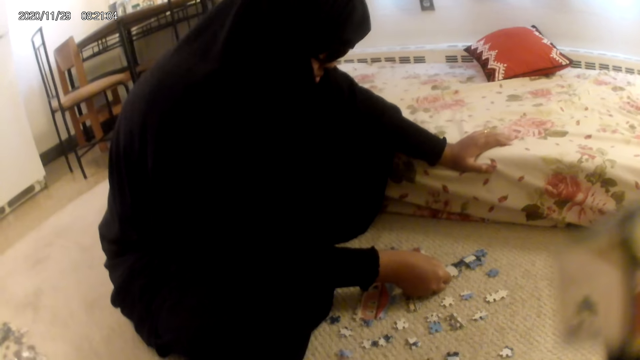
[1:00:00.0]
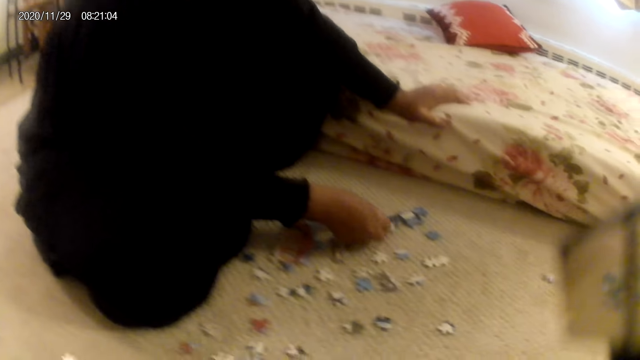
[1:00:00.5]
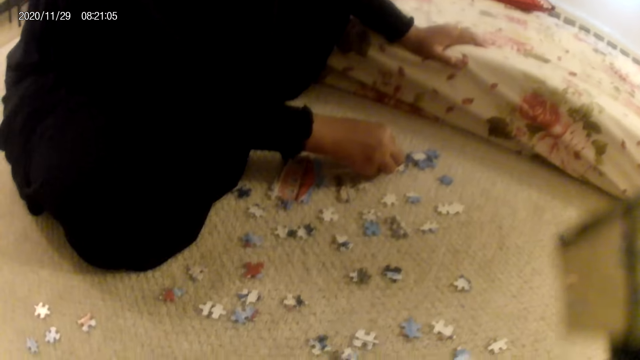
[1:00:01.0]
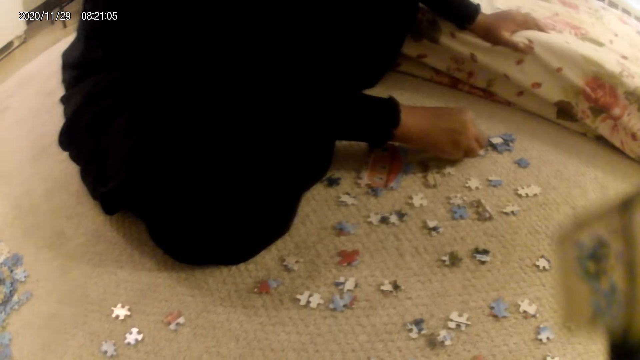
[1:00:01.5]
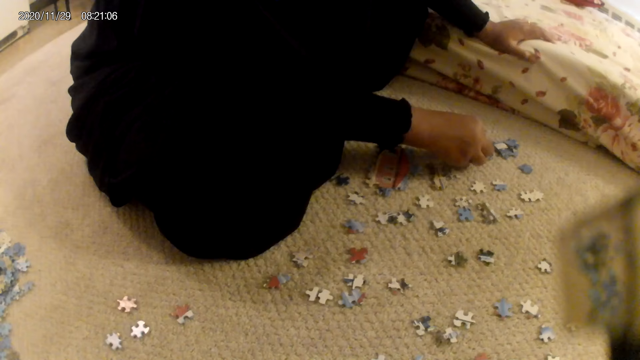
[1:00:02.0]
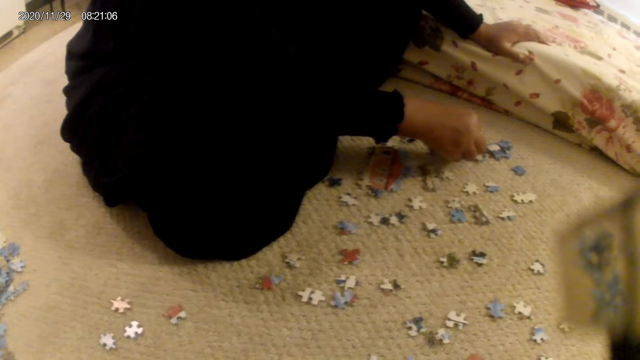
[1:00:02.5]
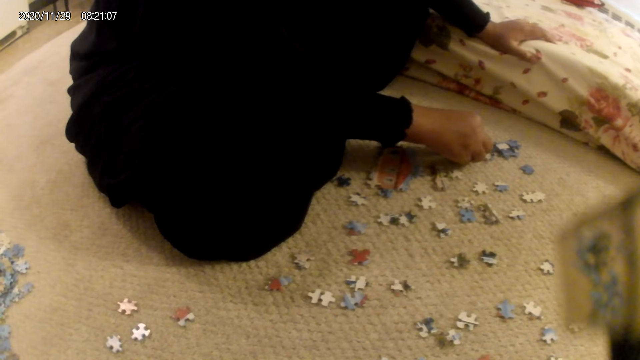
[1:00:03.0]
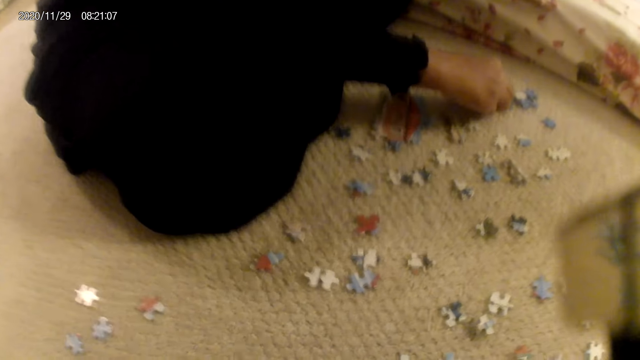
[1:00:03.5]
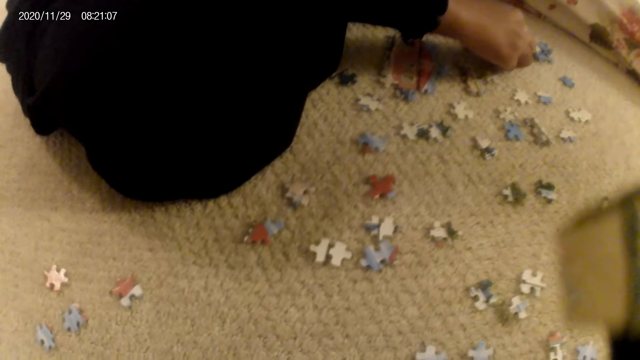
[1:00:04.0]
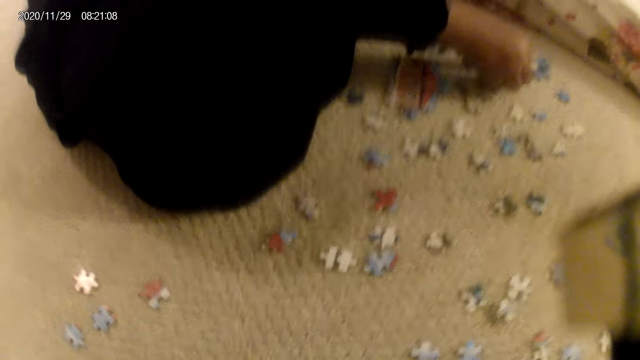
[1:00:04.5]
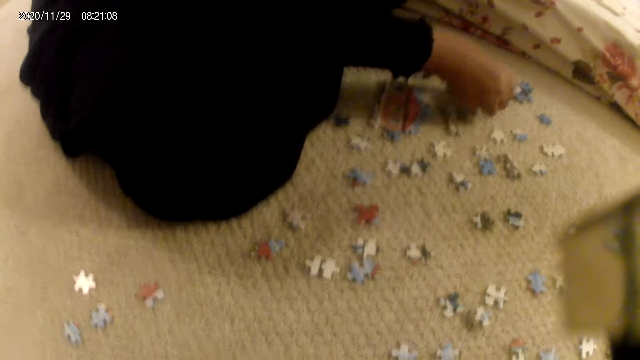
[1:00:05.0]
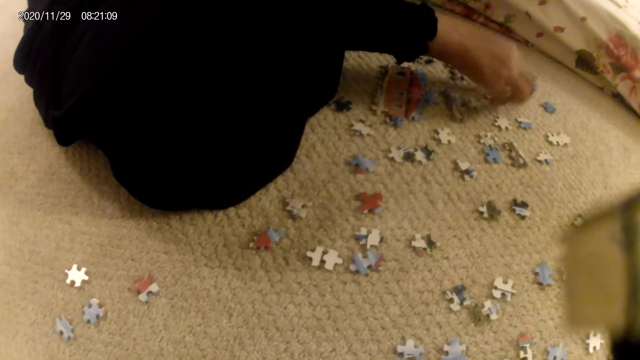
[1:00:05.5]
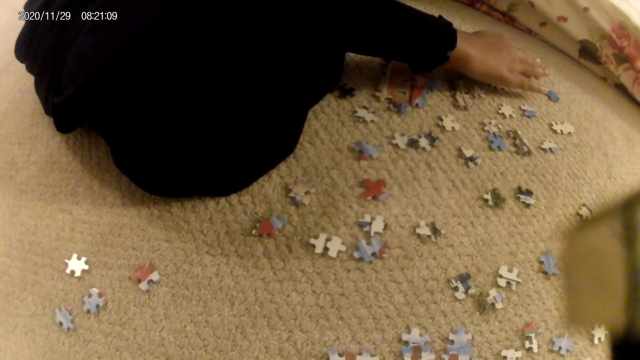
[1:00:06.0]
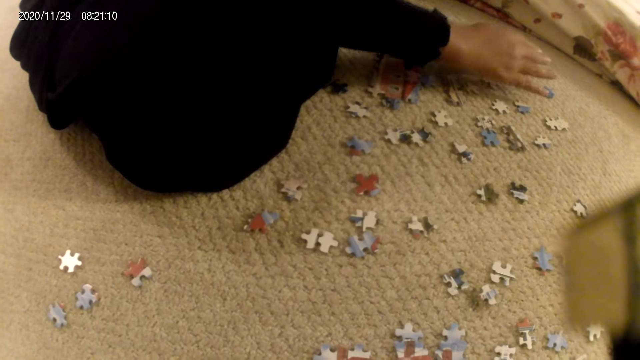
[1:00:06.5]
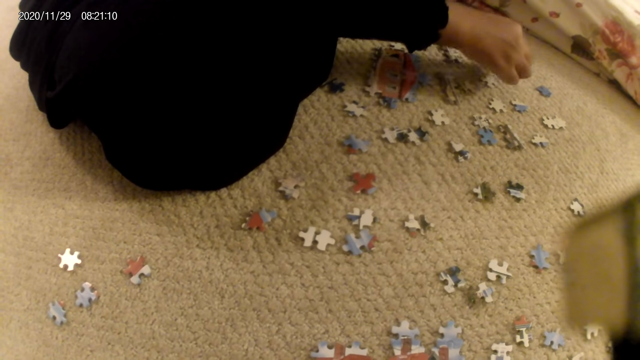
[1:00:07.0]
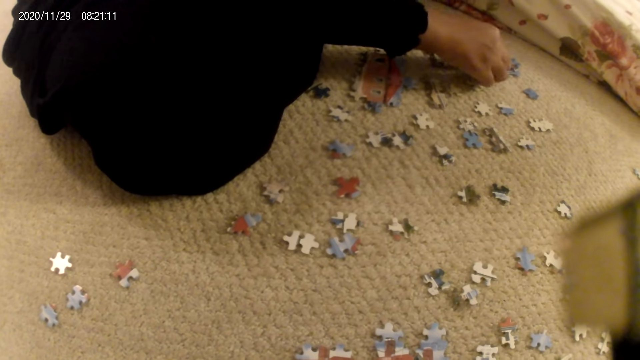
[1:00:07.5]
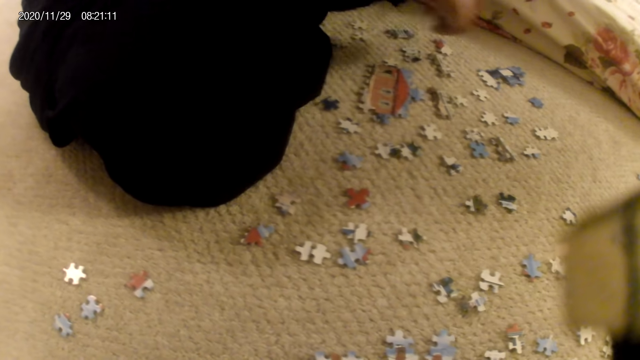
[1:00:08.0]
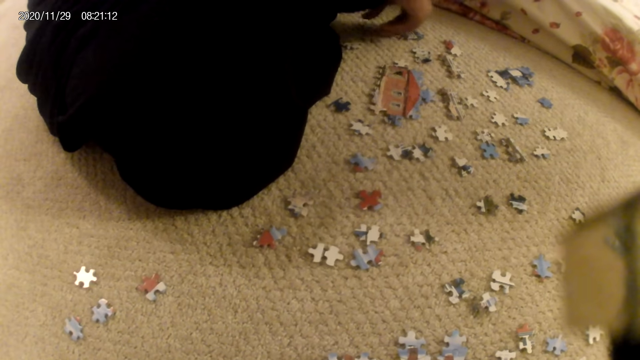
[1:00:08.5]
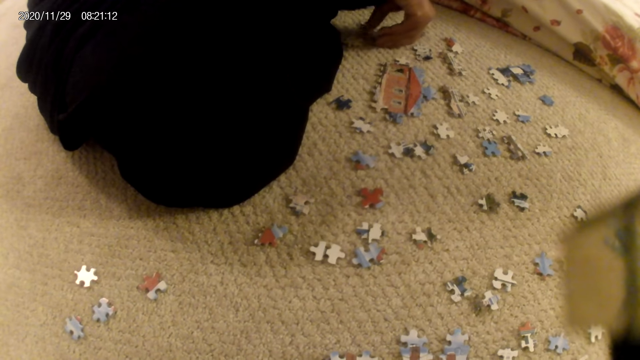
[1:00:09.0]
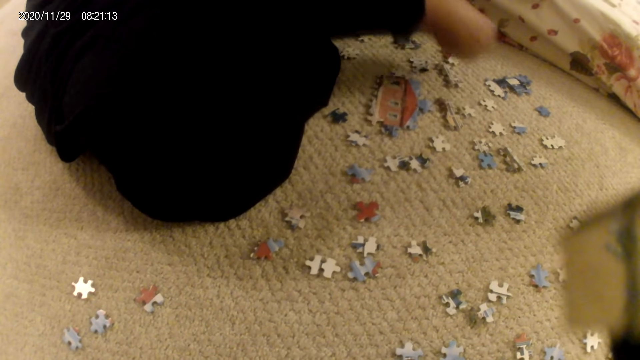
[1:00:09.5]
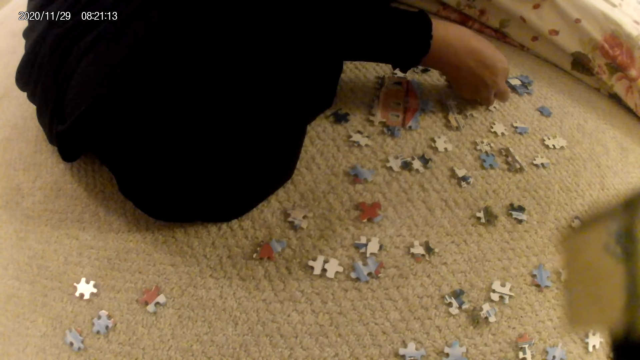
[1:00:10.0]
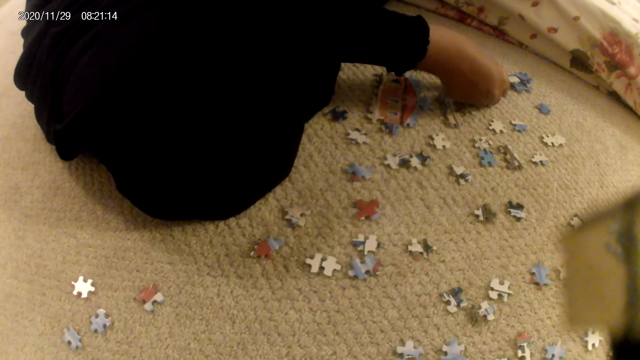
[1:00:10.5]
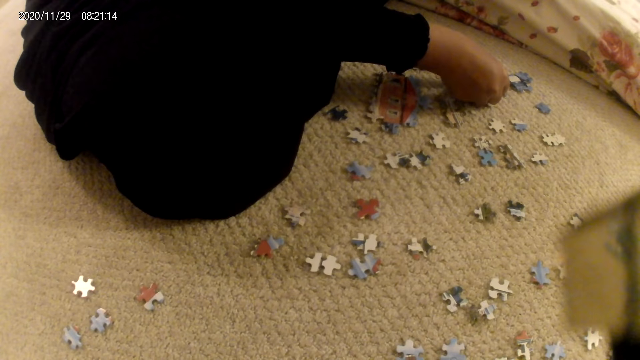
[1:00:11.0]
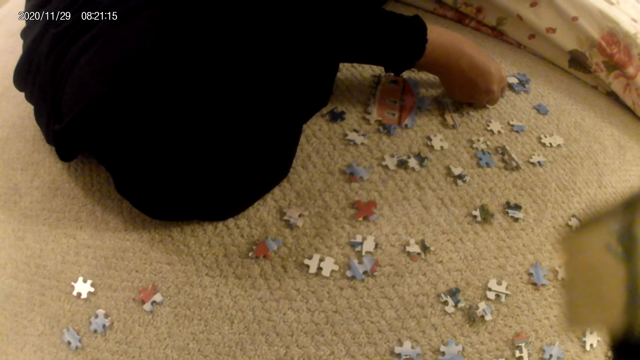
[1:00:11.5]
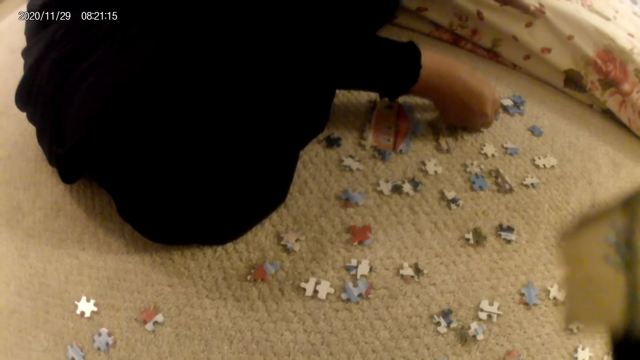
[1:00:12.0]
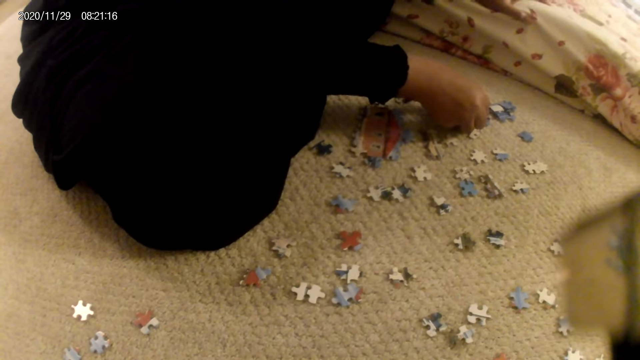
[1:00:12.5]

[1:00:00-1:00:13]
A lady picks a puzzle piece and fits the puzzle piece in the puzzle structure. The lady interacts with the camera wearer.

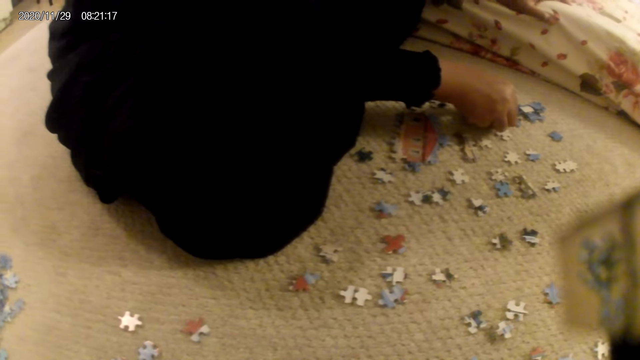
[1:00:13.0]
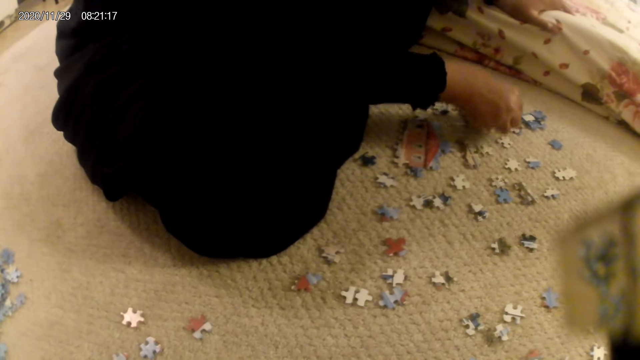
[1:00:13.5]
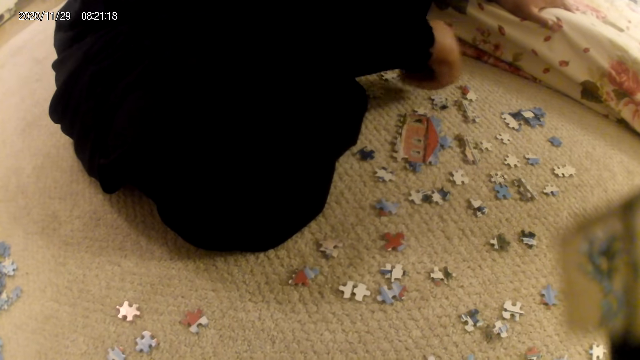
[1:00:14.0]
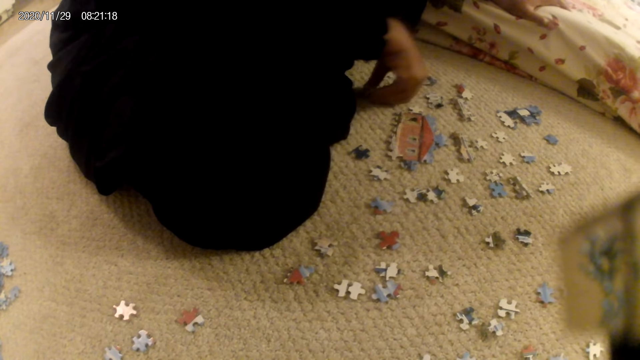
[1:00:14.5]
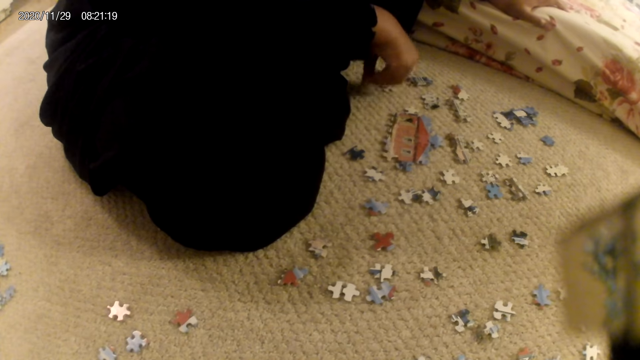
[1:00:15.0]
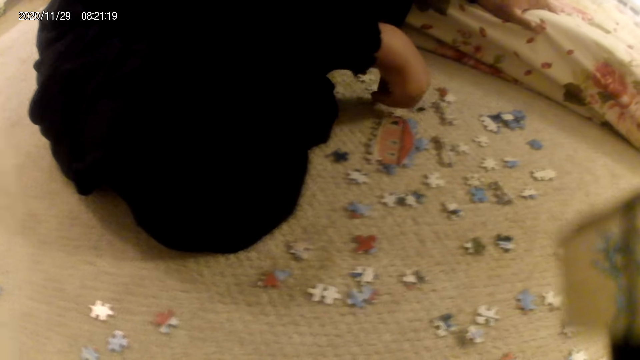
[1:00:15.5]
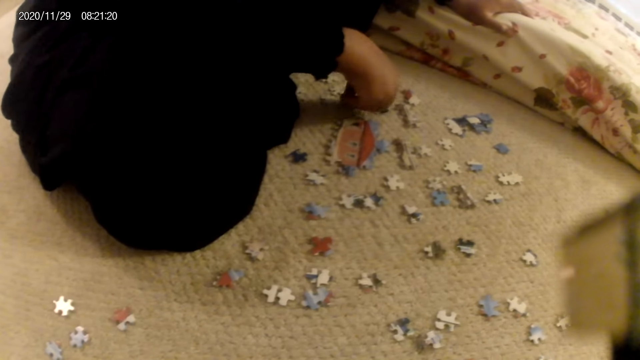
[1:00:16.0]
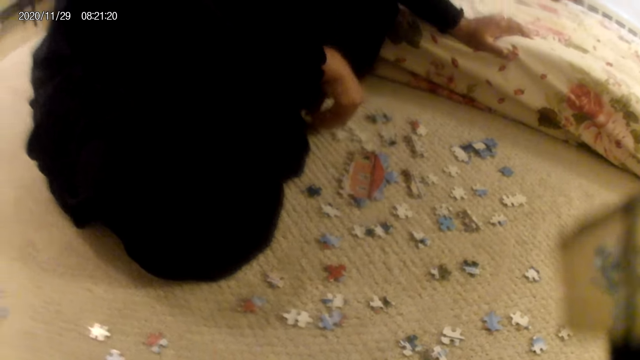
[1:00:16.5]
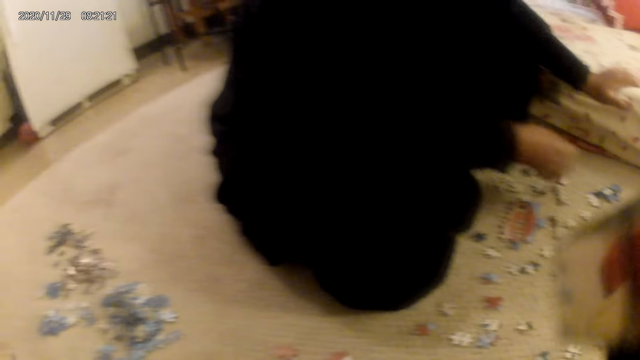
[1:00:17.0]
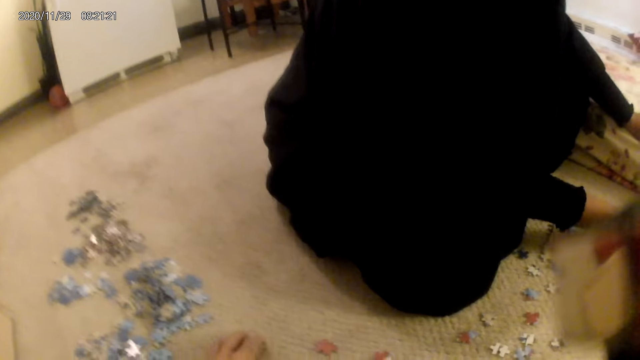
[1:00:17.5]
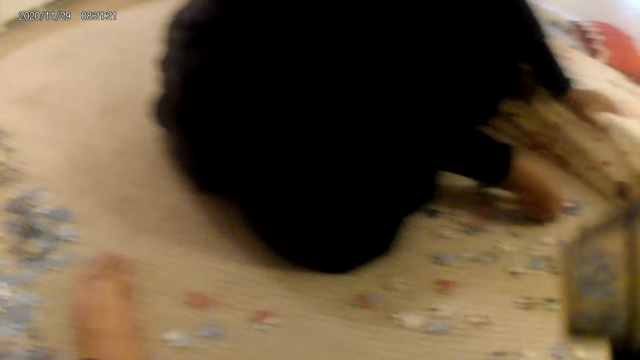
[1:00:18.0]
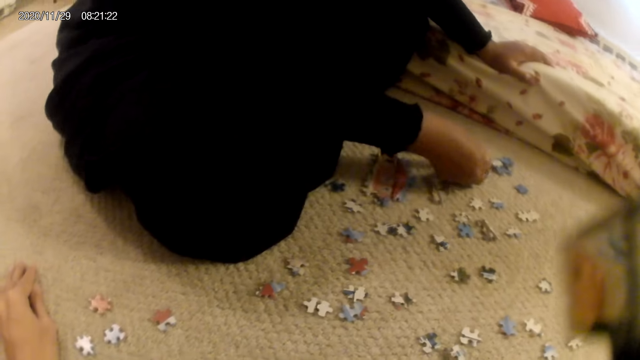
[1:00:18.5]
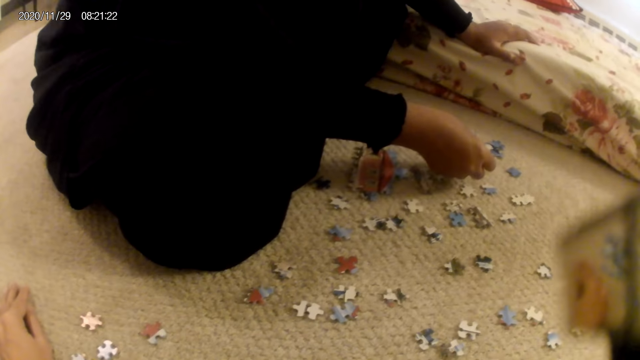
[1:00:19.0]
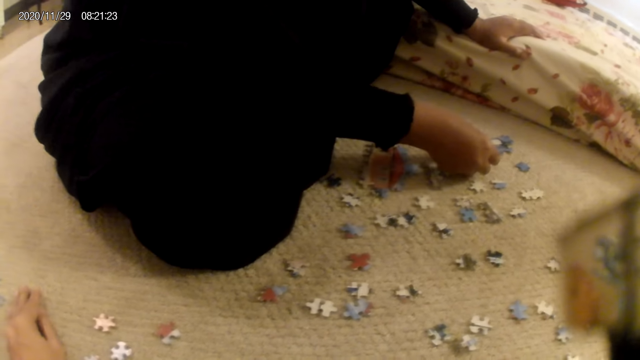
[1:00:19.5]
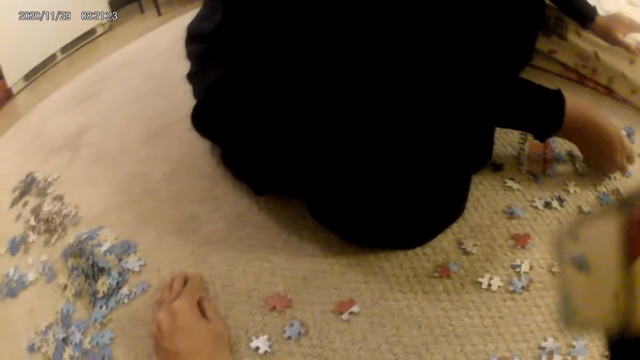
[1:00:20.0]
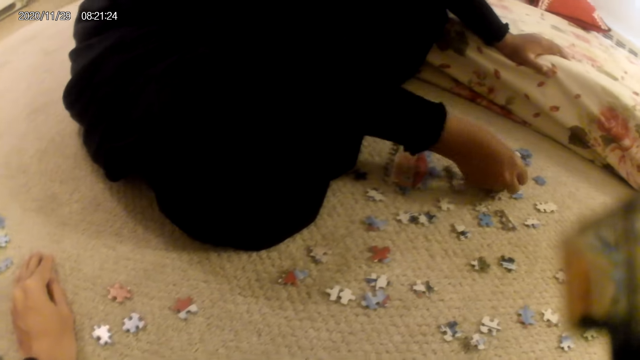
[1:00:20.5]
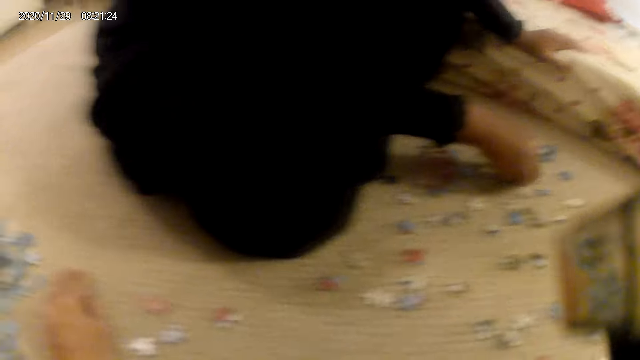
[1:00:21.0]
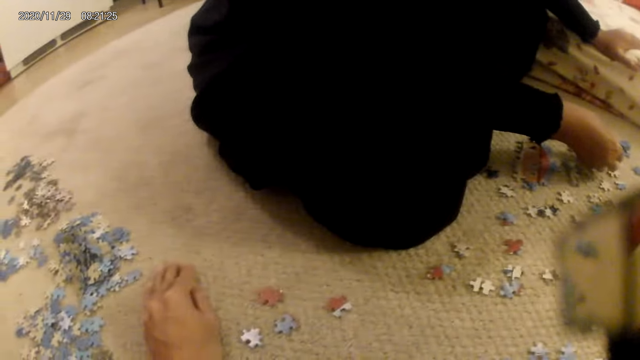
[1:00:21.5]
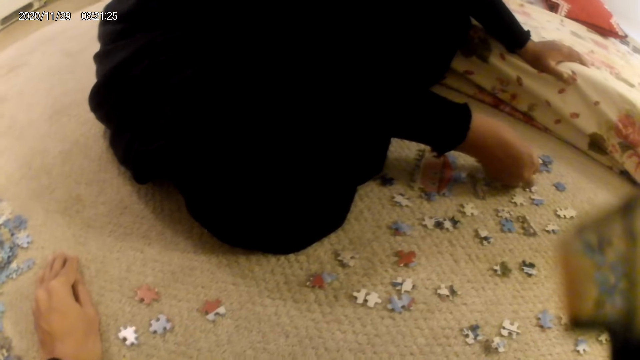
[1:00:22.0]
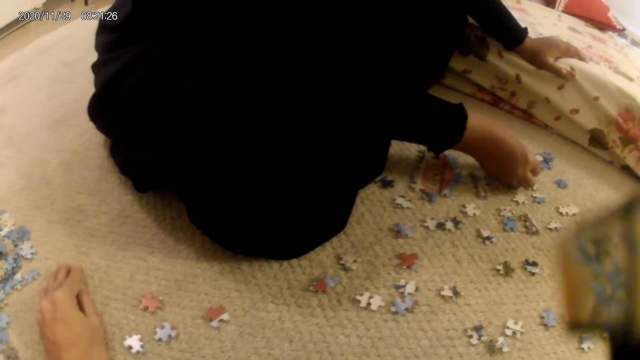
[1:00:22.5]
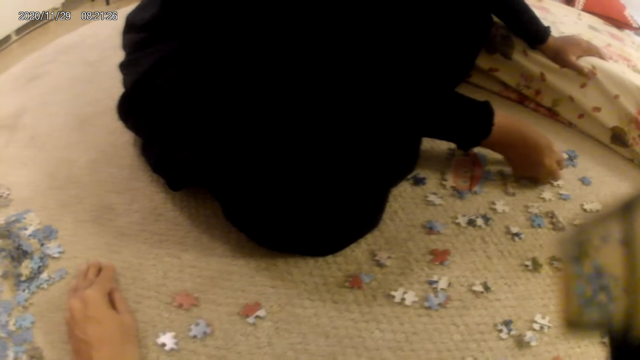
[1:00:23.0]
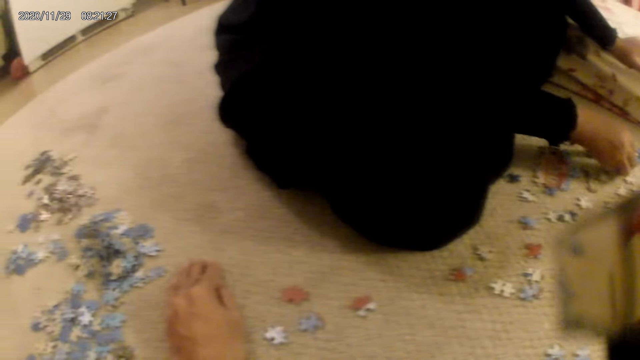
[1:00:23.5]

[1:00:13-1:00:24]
The lady places the puzzle piece on the floor and picks a puzzle piece. The camera wearer interacts with the lady. The lady places the puzzle piece on the floor, picks a puzzle piece and fits the puzzle piece in the puzzle structure. The camera wearer places a hand on the floor. They stare at the puzzle pieces on the floor. The lady places the puzzle piece on the floor, picks a puzzle piece and joins the puzzle piece in the puzzle structure.
